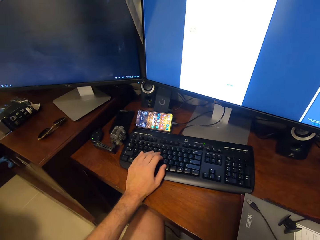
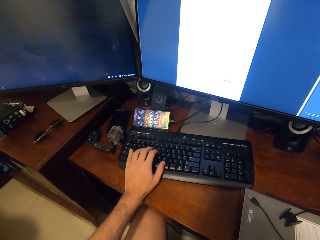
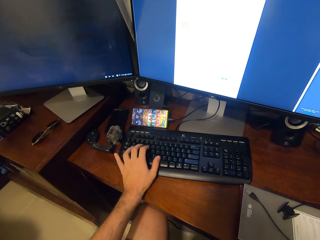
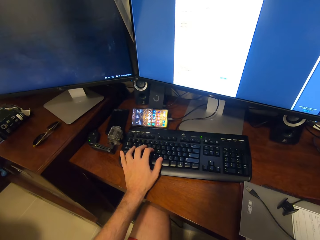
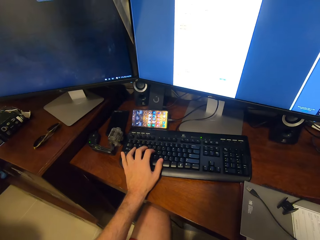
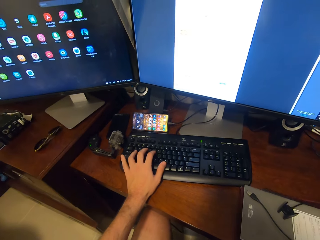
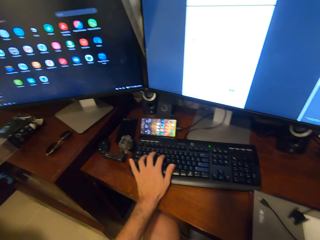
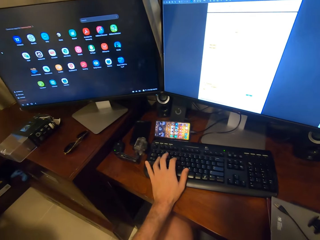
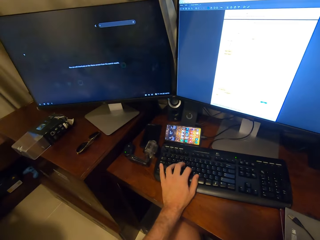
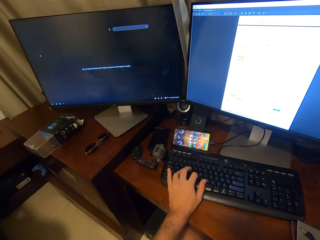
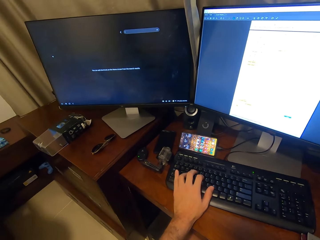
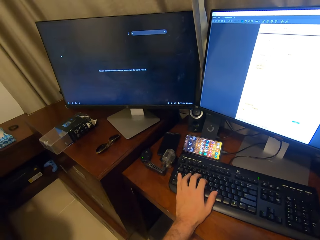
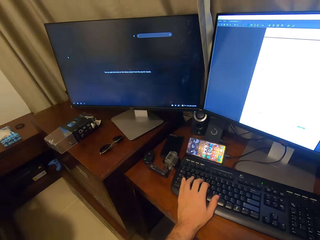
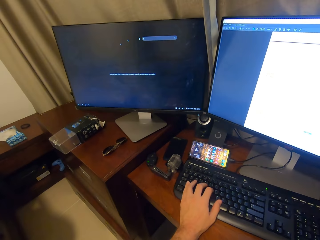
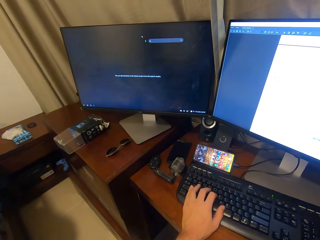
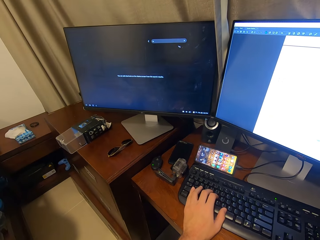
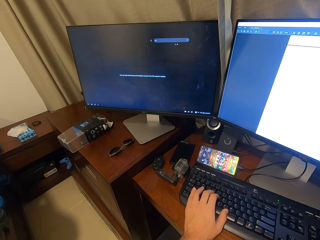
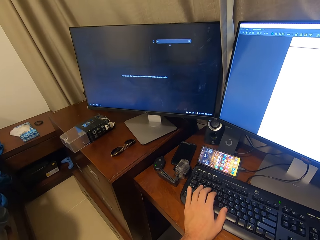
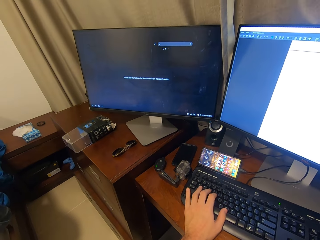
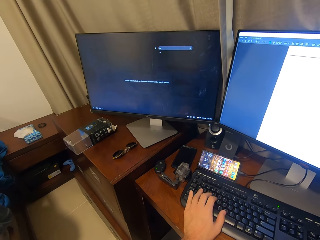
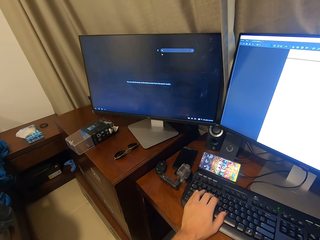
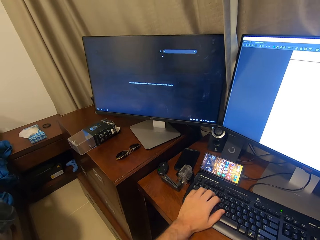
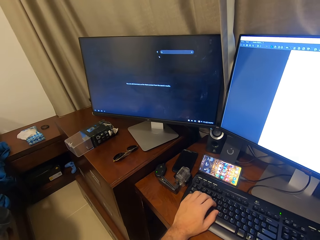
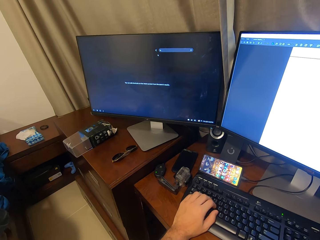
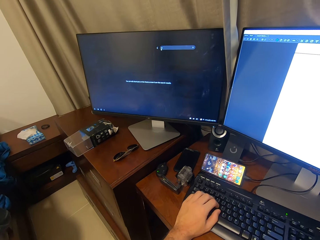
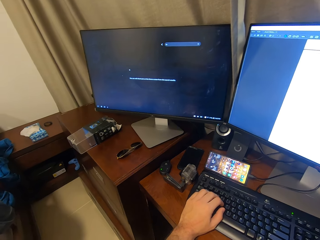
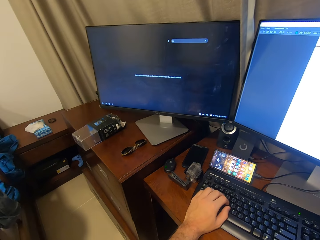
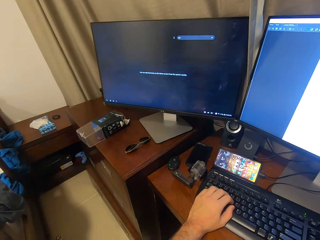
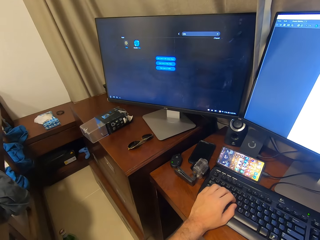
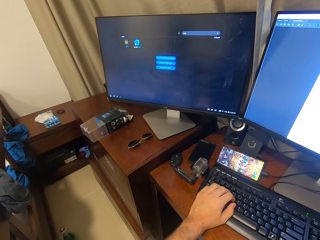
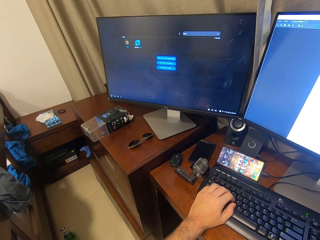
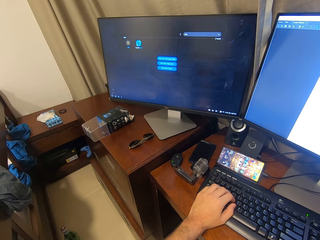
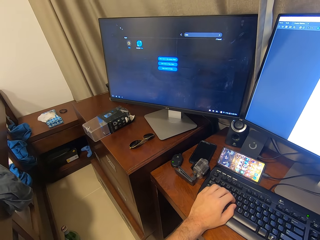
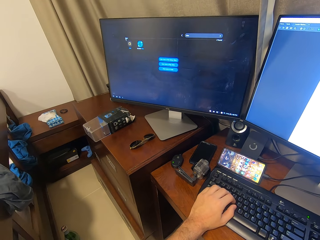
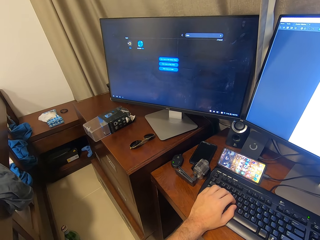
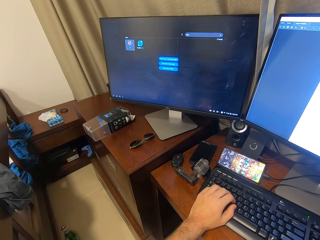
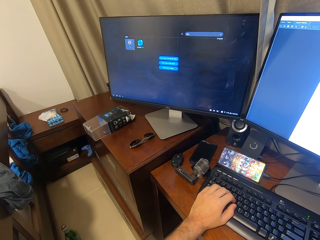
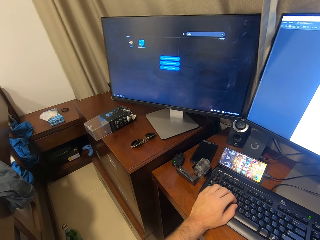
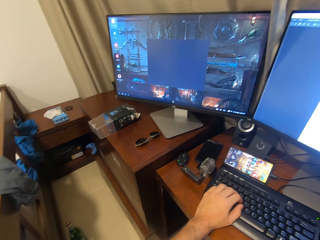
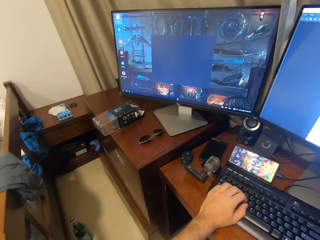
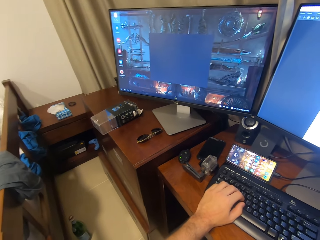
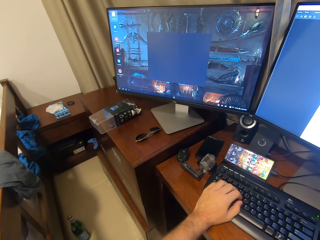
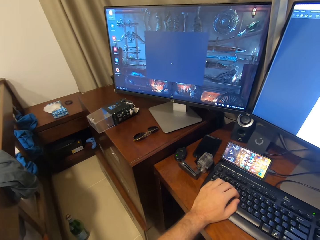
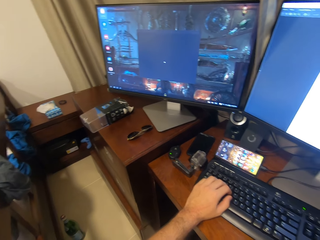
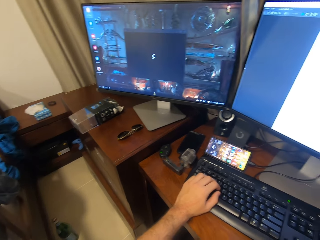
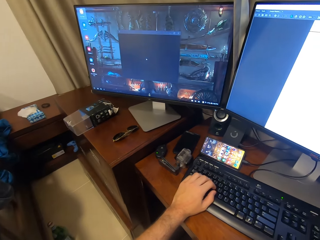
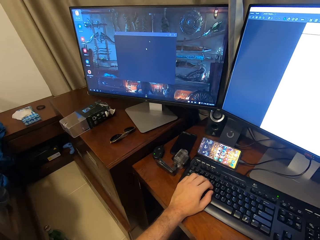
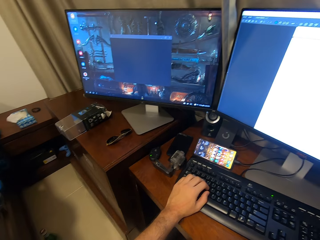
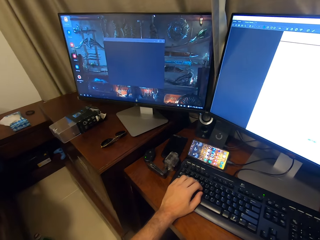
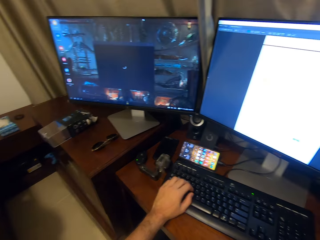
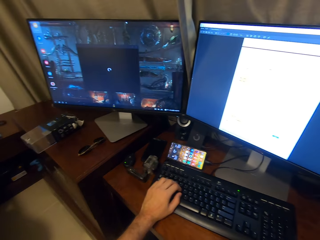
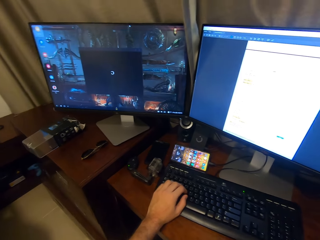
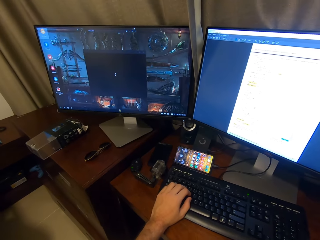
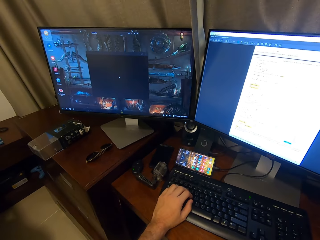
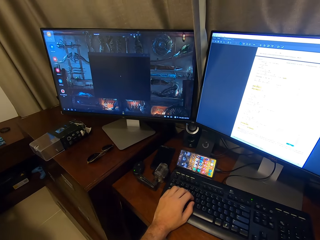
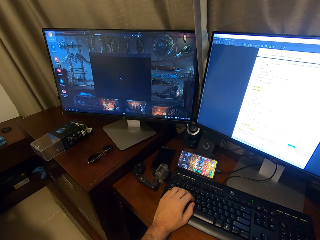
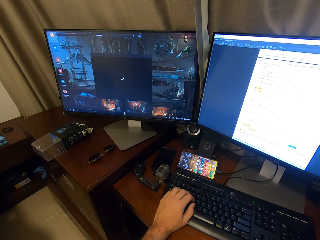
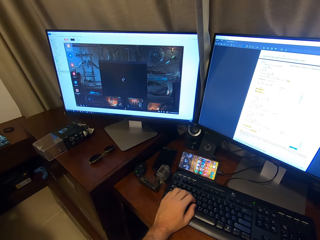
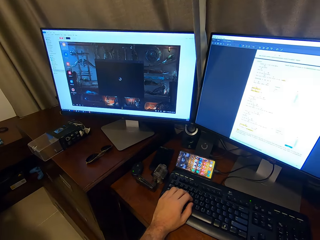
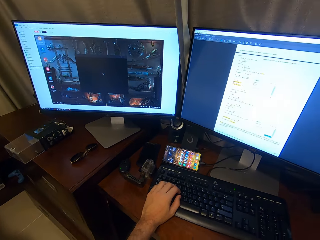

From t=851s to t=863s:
The camera wearer types on a keyboard. They click on a mouse.

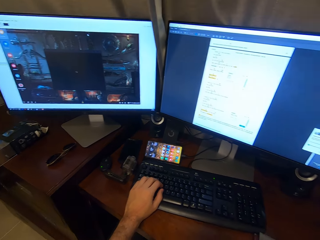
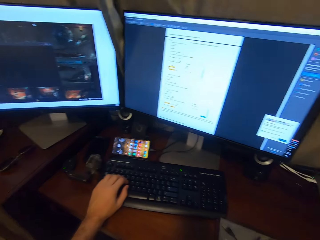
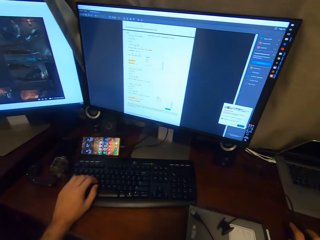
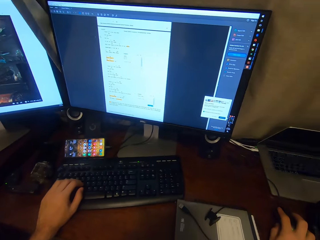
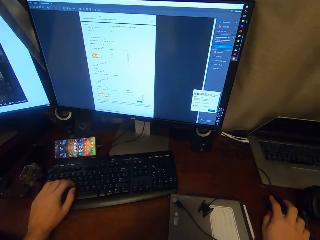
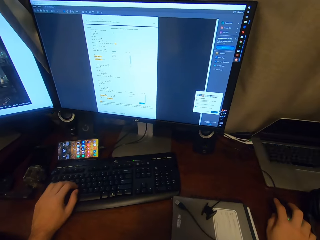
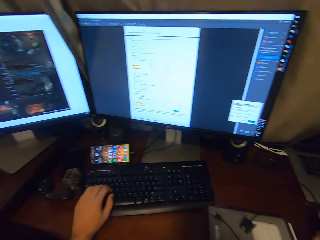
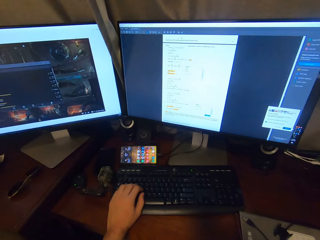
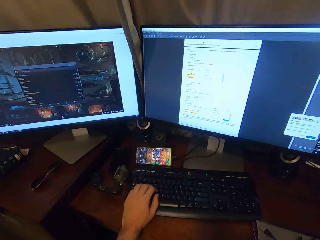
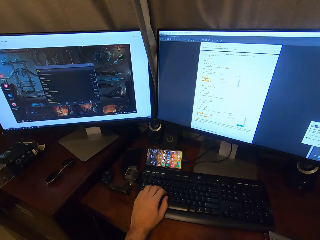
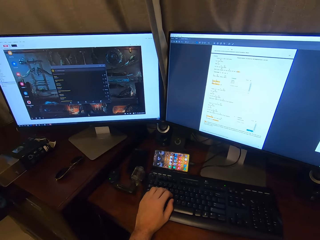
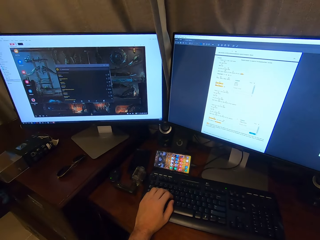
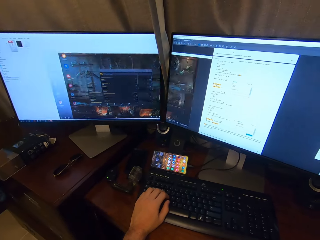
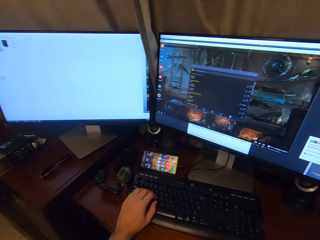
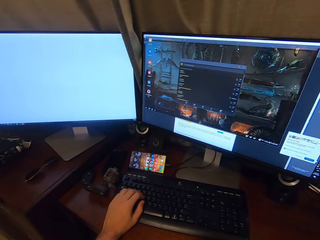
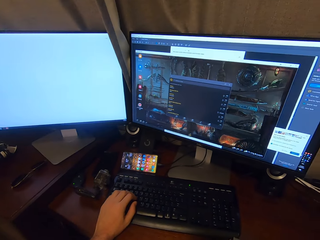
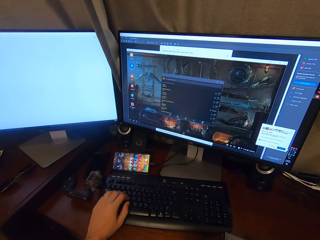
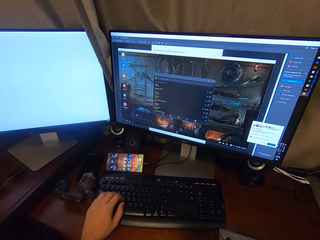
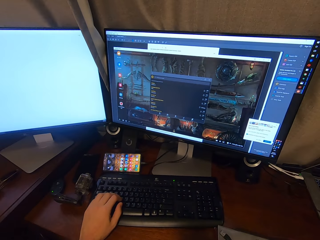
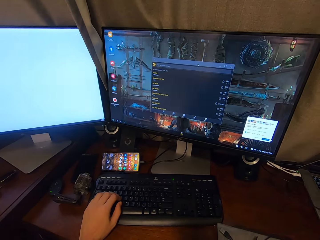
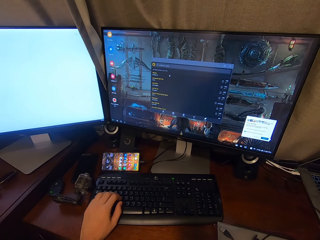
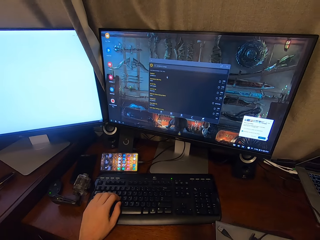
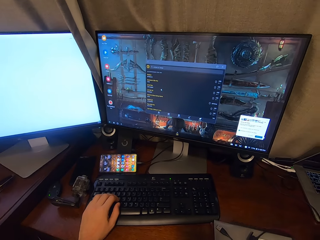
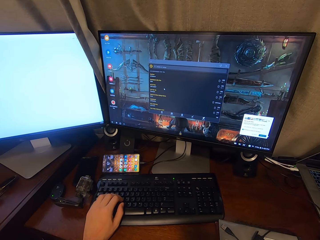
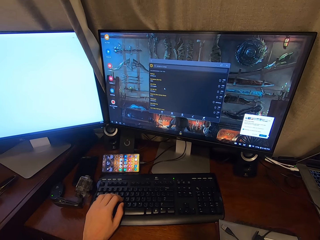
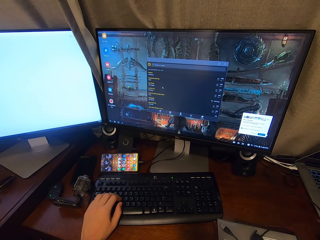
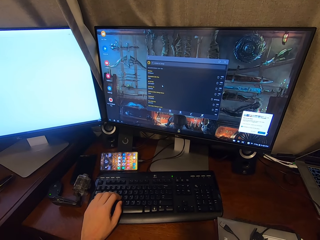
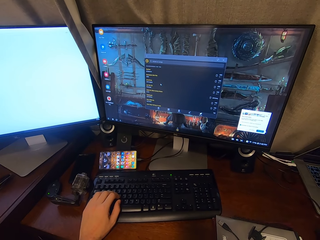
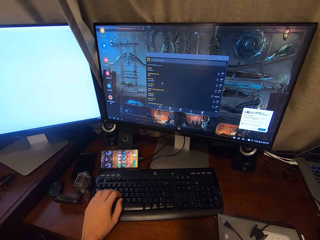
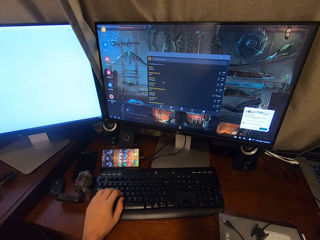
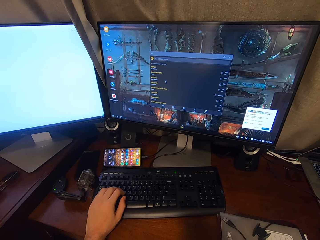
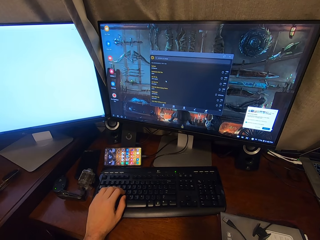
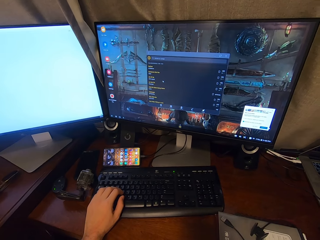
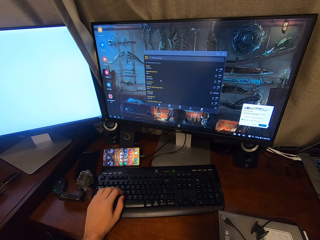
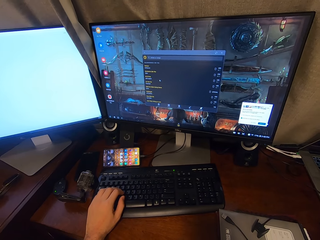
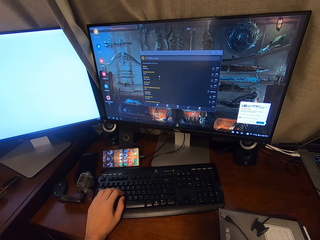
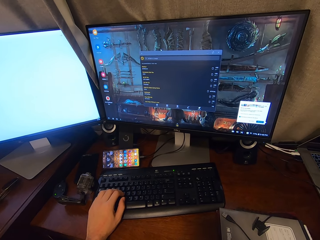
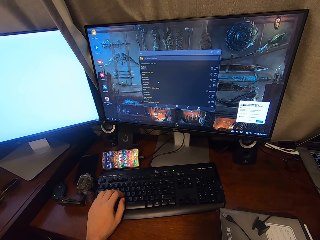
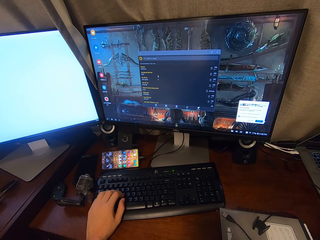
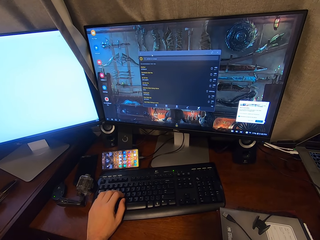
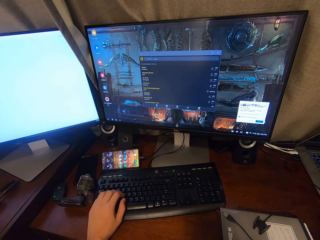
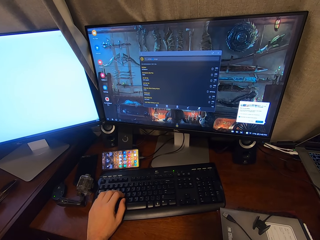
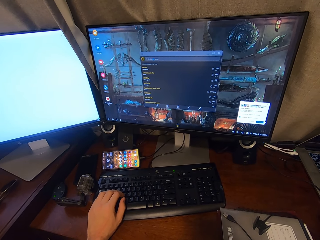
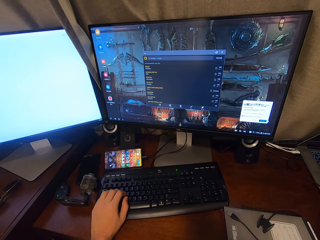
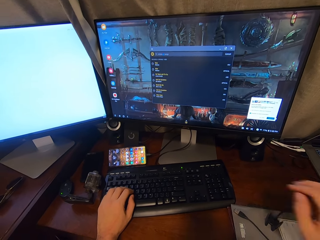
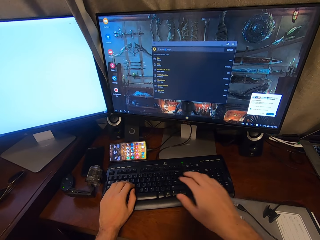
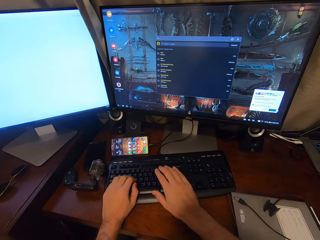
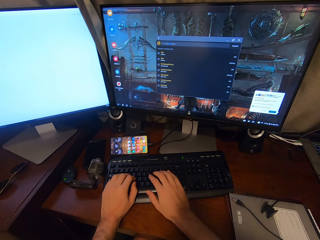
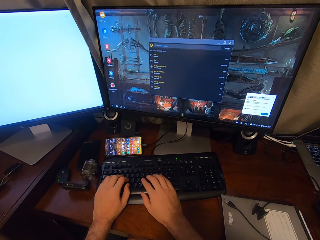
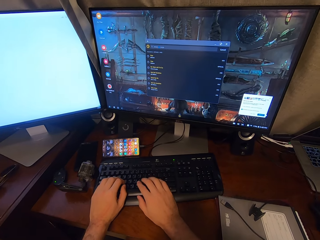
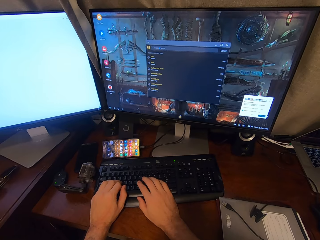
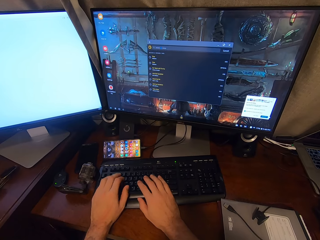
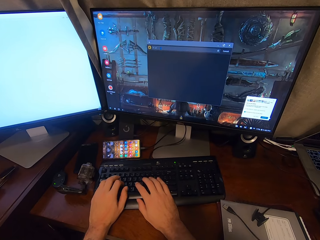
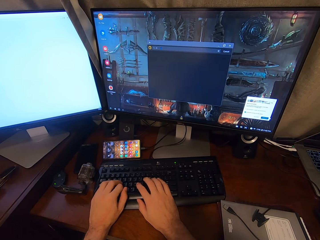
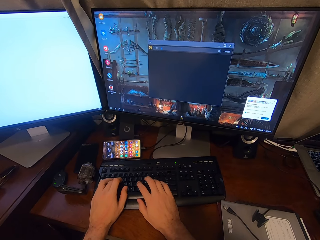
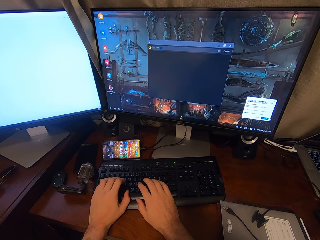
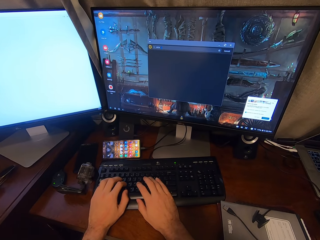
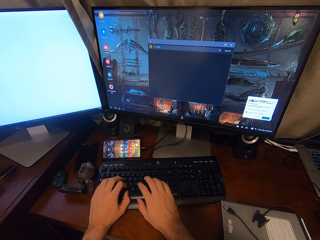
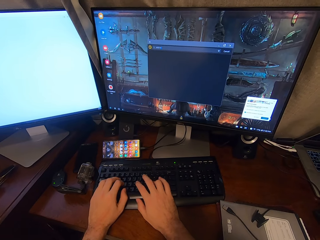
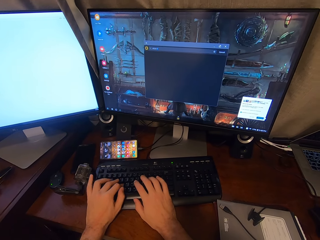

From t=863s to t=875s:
The camera wearer types on a keyboard using both hands.
